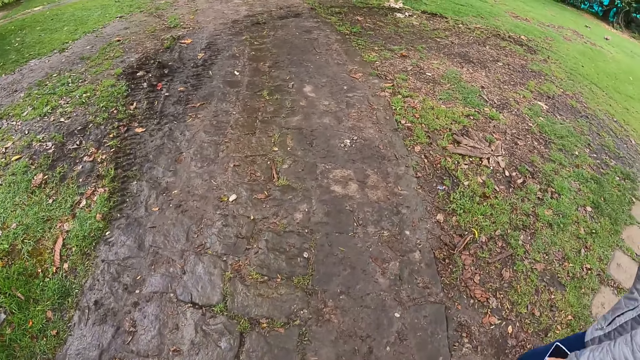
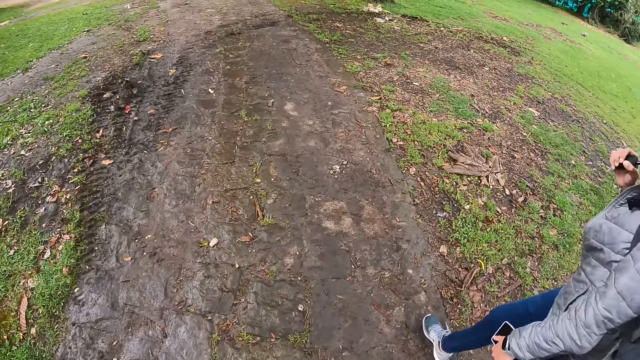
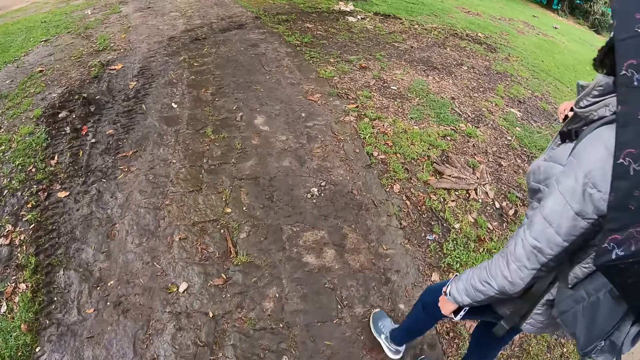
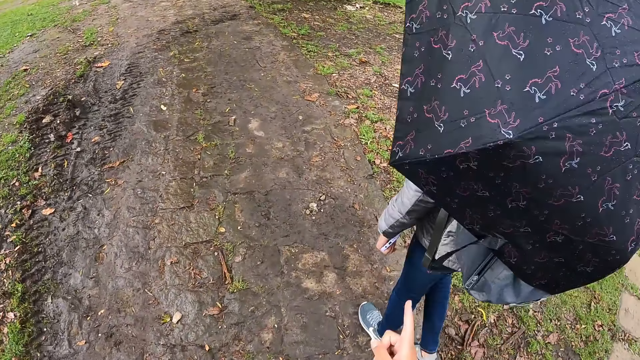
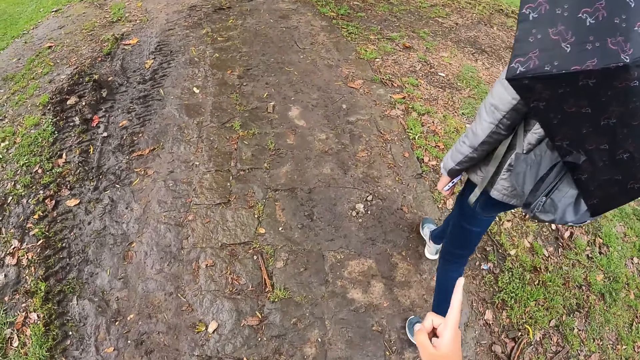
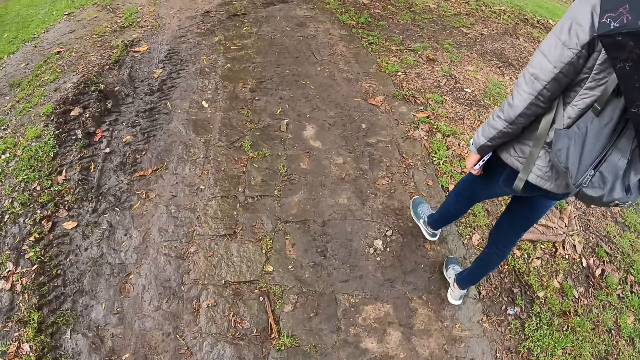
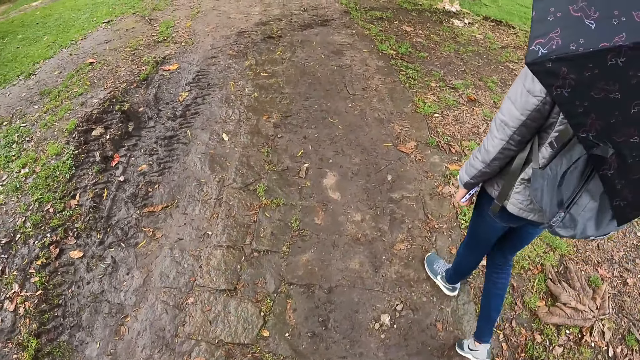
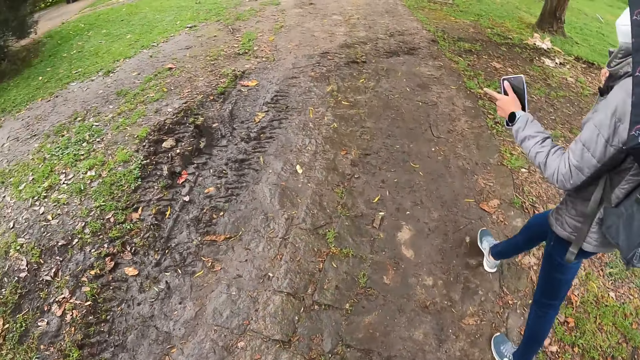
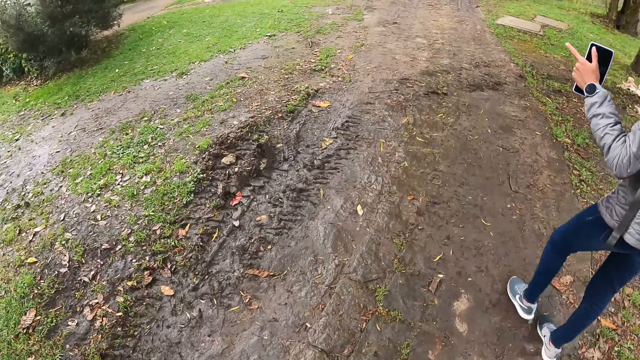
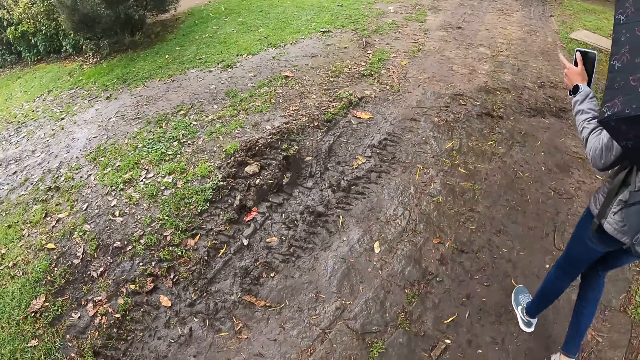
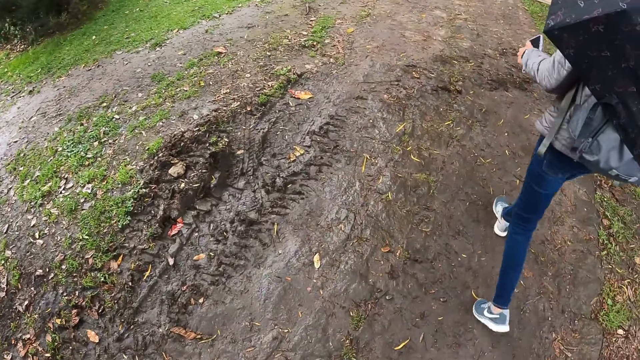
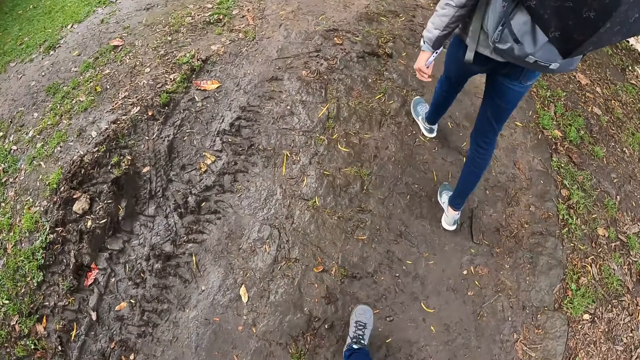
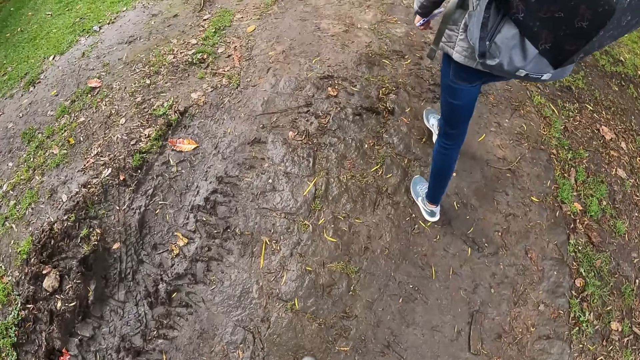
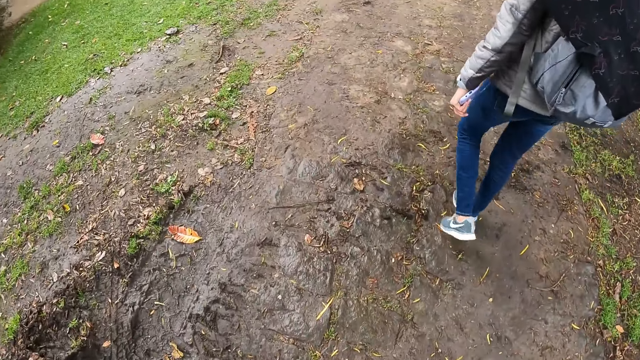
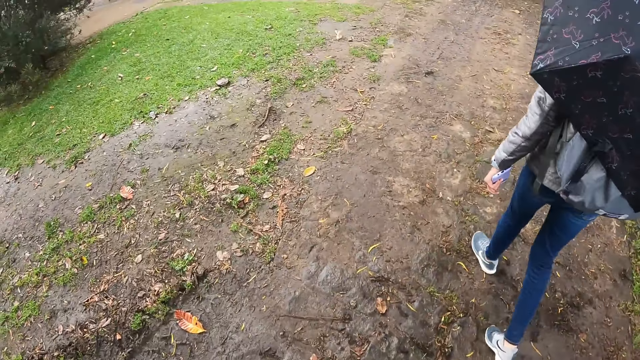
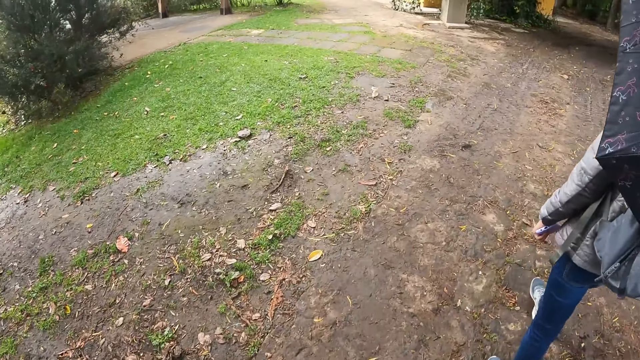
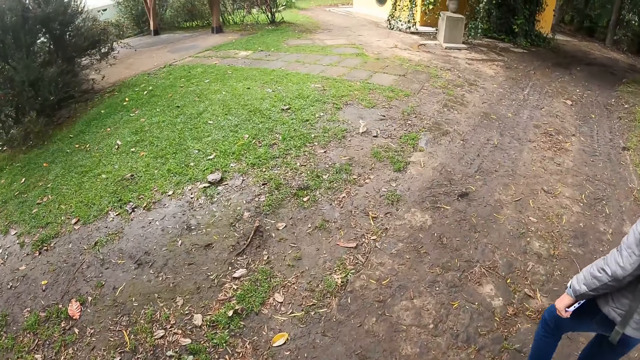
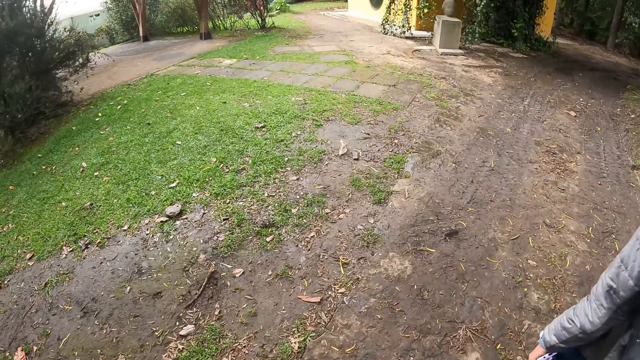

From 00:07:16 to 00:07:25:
The camera wearer walks on the road.

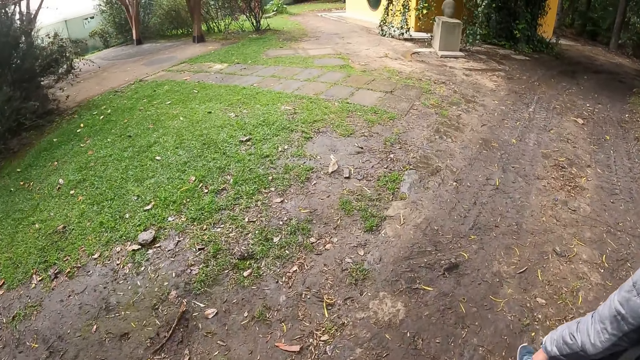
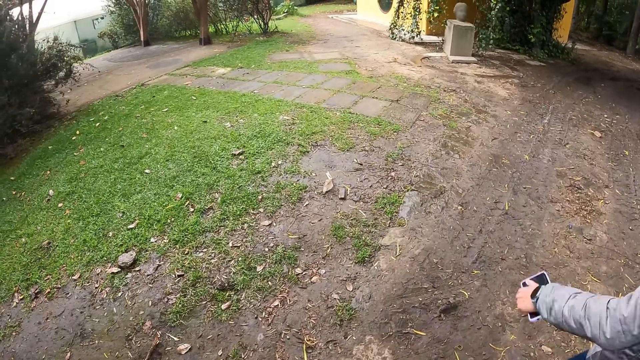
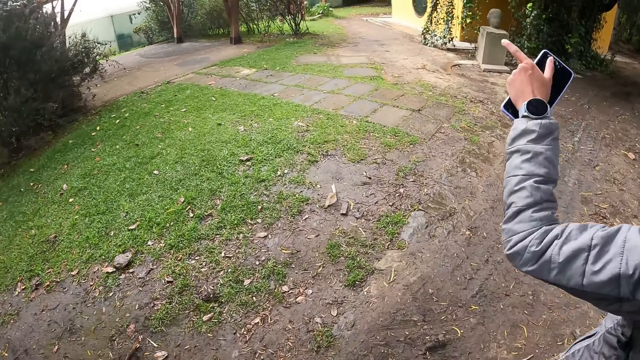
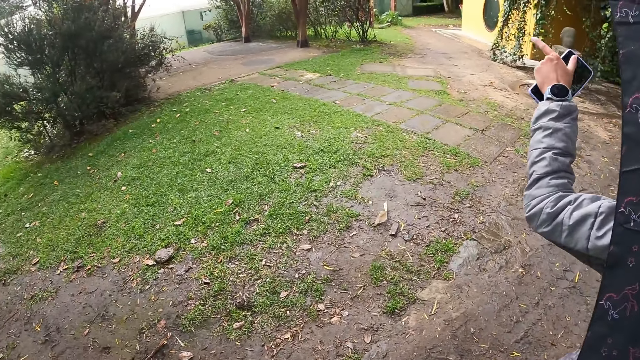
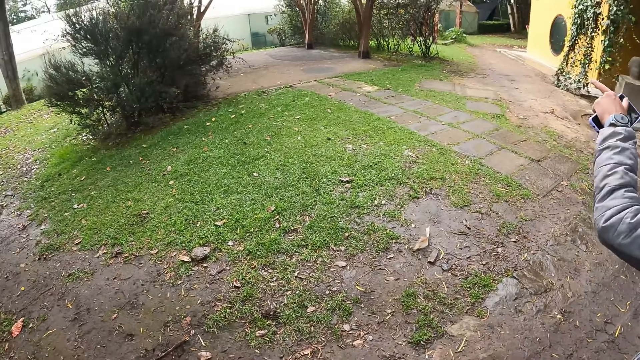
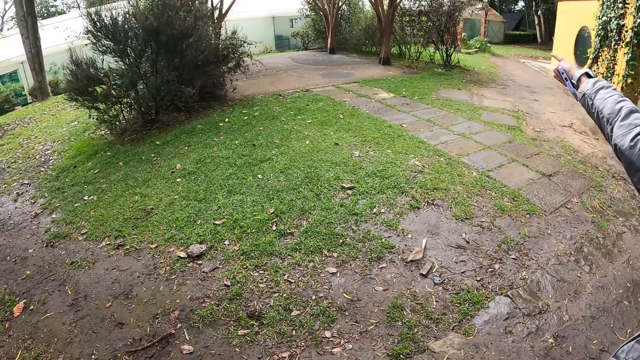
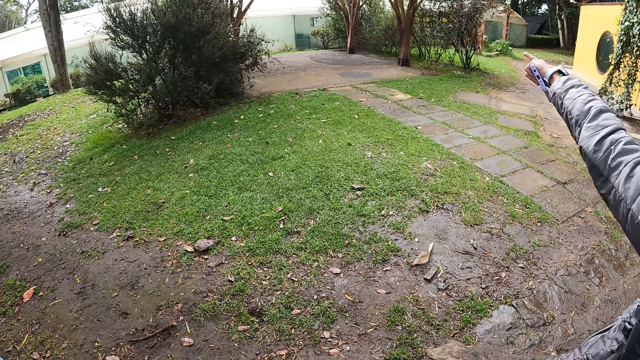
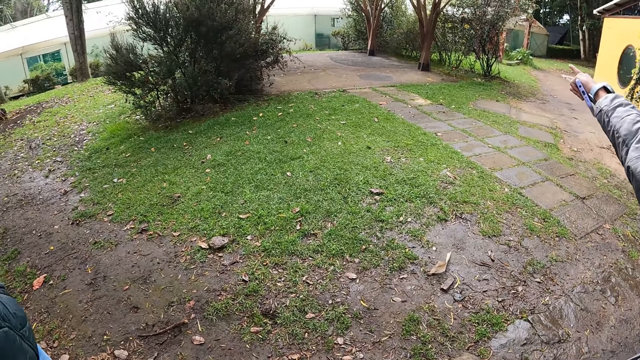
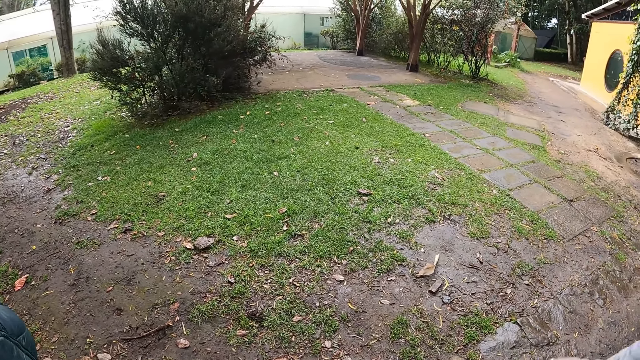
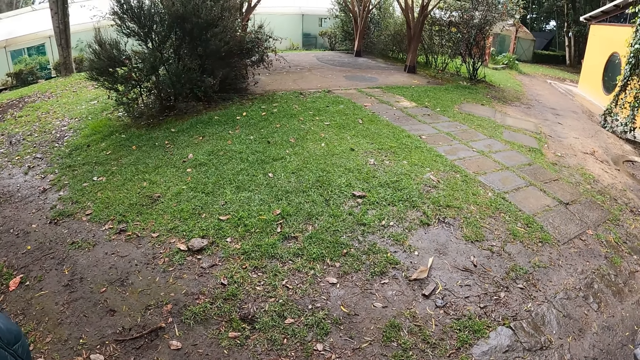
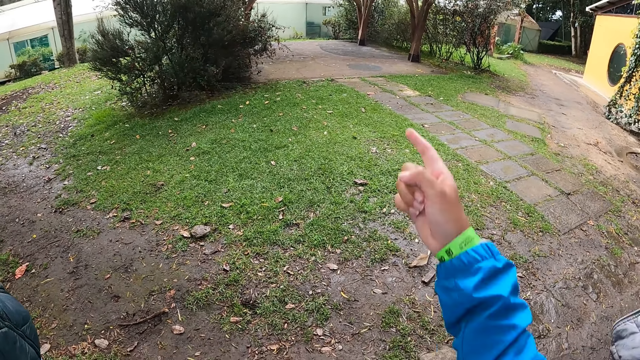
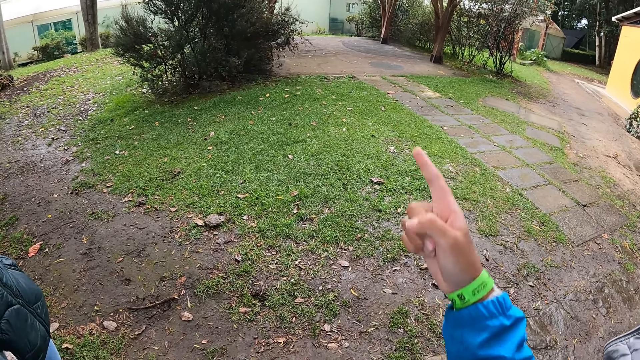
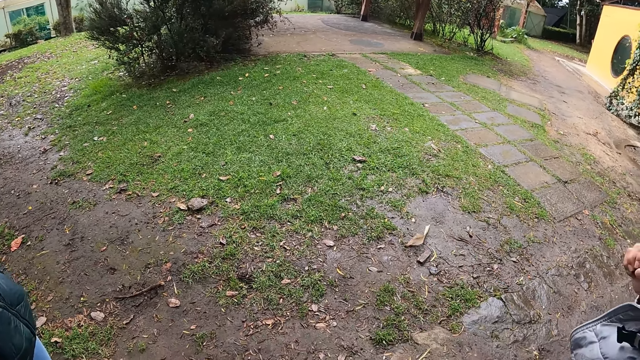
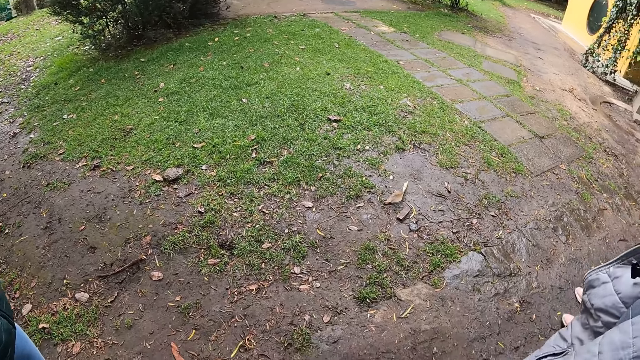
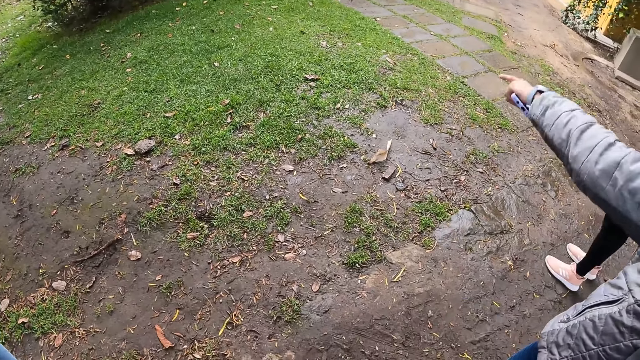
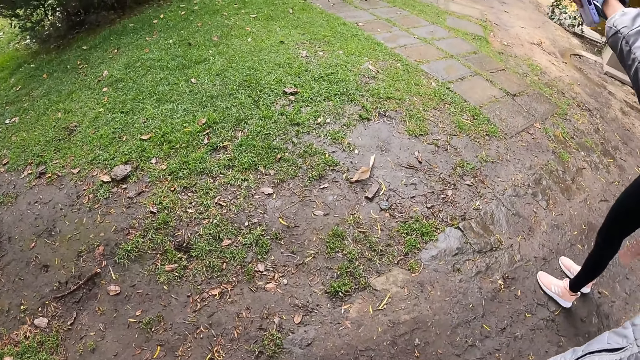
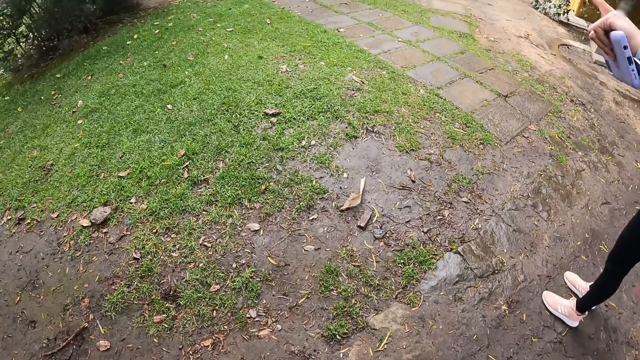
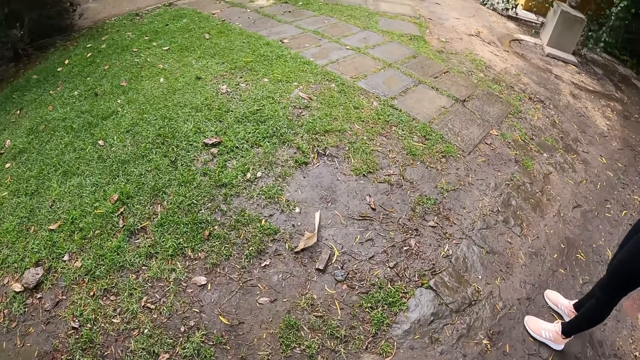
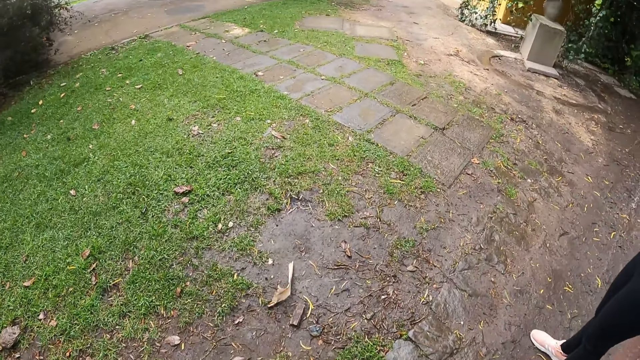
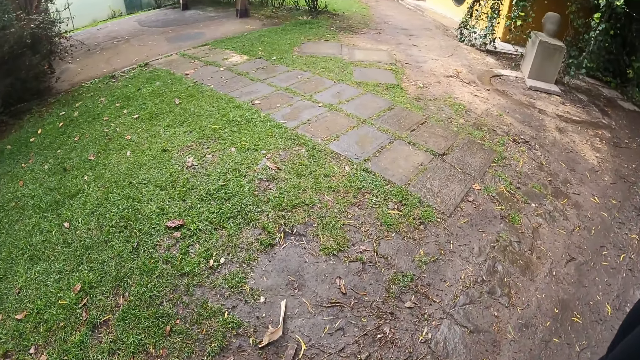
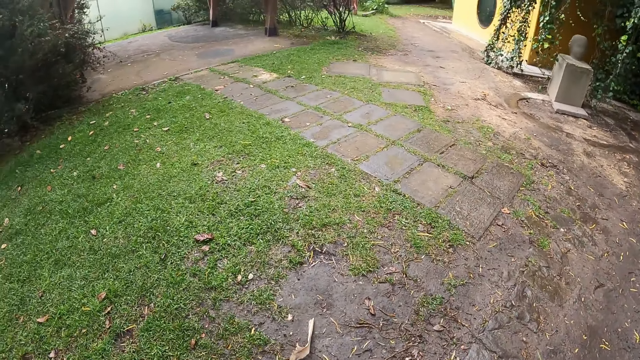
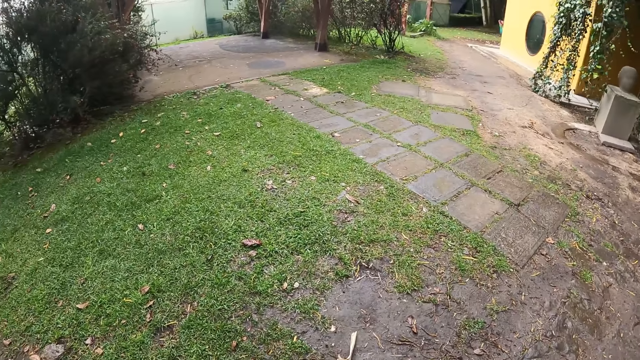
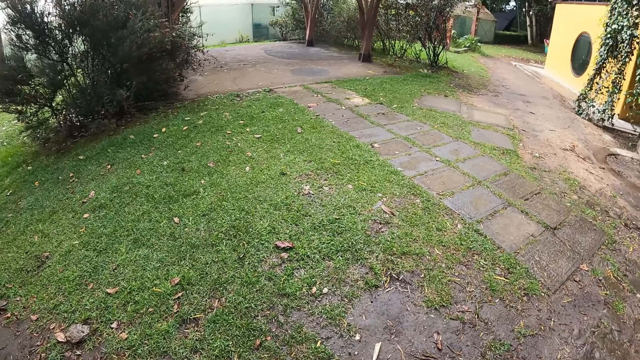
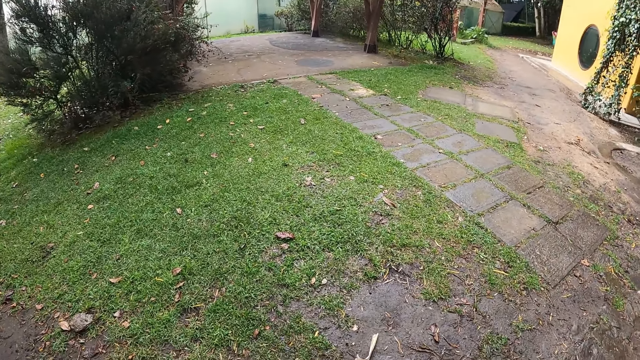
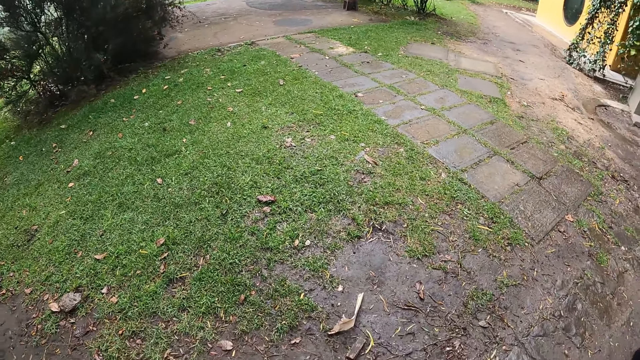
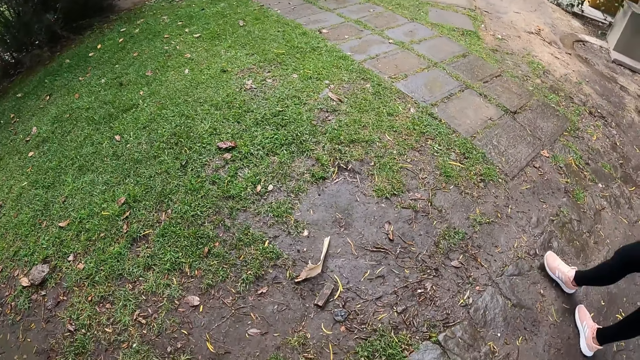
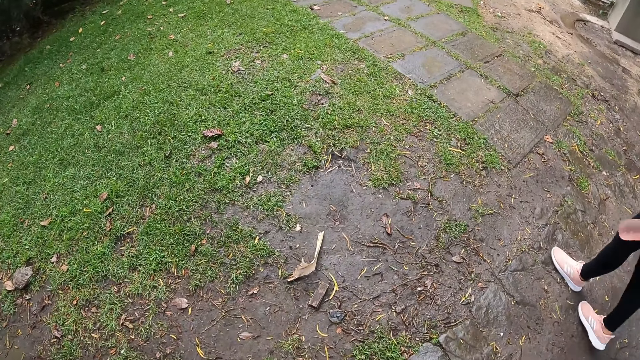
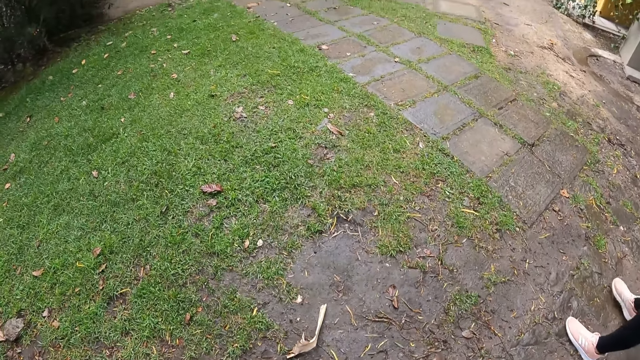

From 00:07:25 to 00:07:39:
The camera wearer looks around. They point a finger. They look around.
